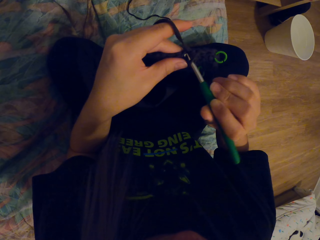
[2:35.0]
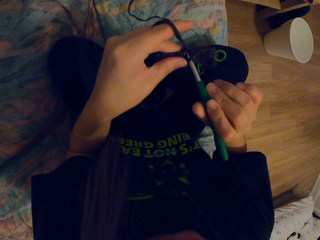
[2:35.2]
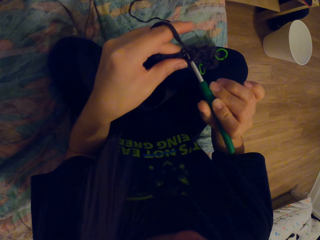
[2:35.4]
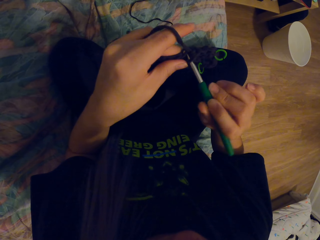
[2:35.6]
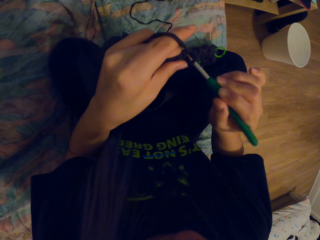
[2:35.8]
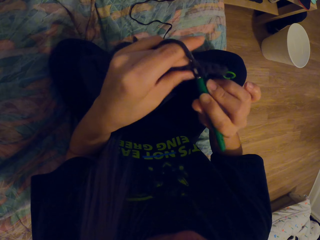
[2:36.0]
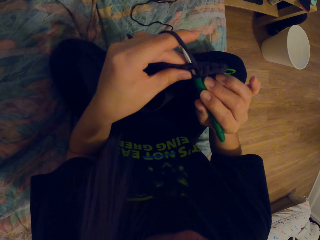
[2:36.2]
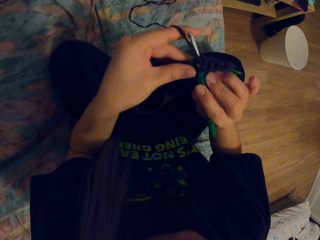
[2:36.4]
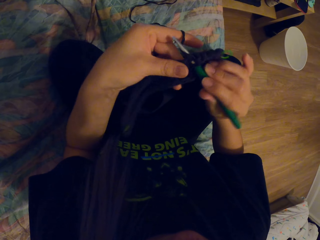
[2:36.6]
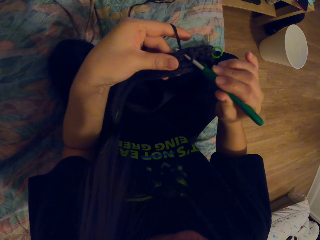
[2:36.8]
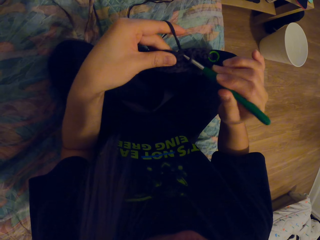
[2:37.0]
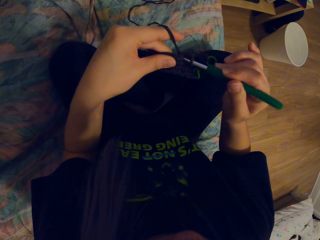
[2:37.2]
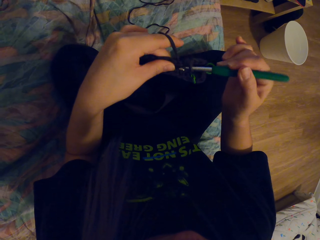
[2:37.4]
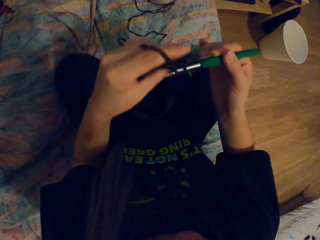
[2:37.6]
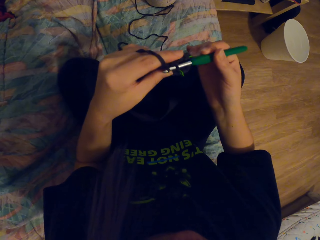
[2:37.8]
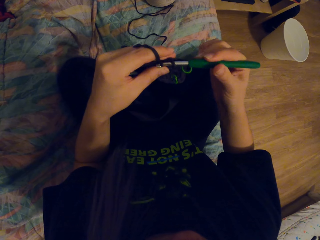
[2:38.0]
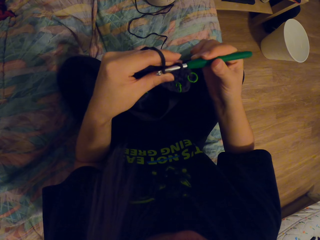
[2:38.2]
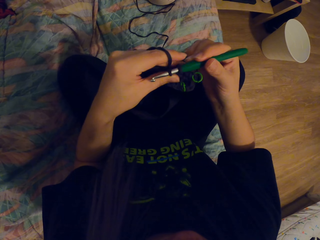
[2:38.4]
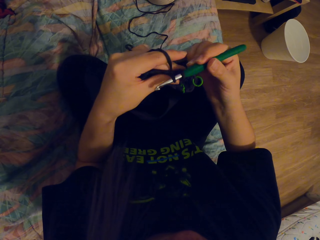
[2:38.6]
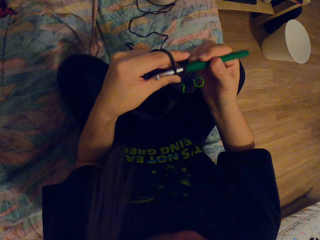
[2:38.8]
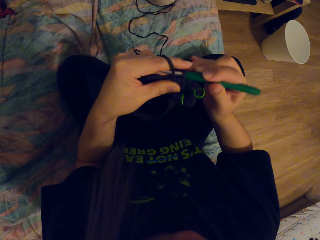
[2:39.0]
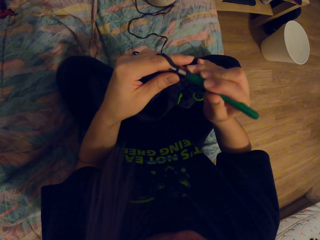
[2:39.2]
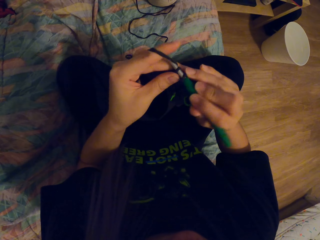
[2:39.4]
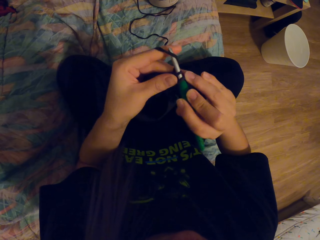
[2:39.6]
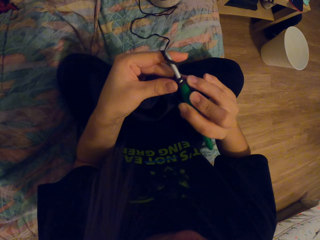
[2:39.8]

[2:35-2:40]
The camera wearer knits the threads using a crochet.

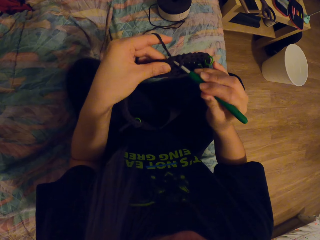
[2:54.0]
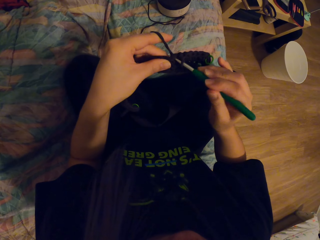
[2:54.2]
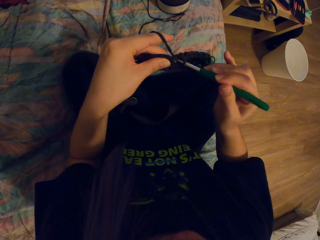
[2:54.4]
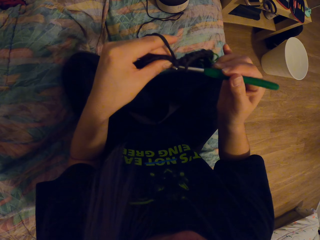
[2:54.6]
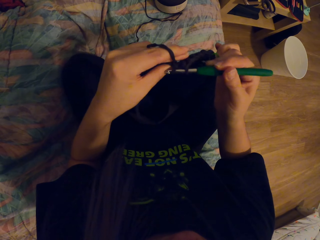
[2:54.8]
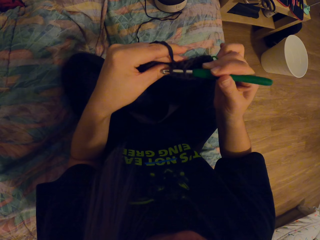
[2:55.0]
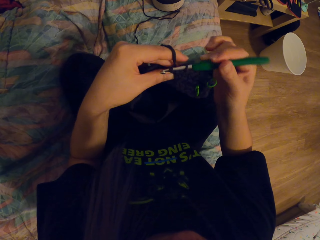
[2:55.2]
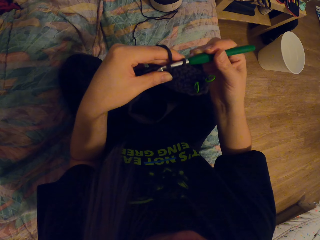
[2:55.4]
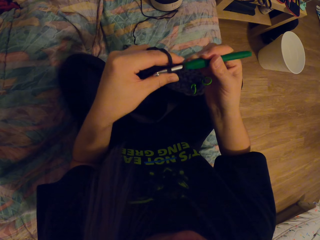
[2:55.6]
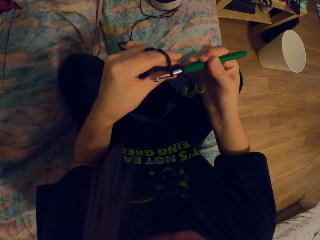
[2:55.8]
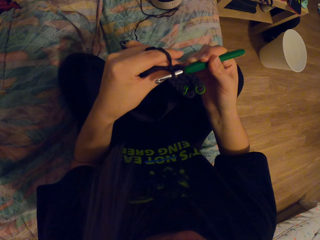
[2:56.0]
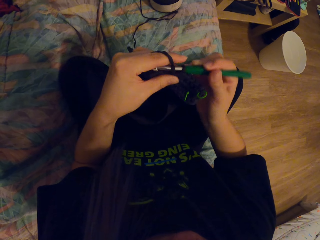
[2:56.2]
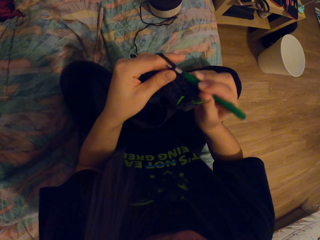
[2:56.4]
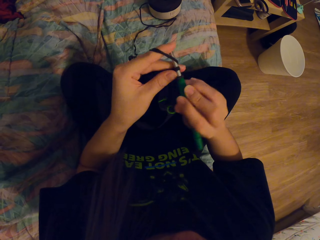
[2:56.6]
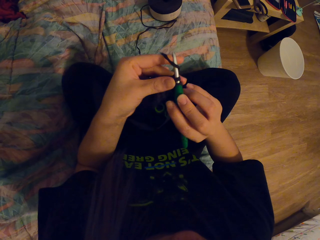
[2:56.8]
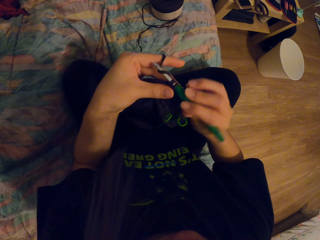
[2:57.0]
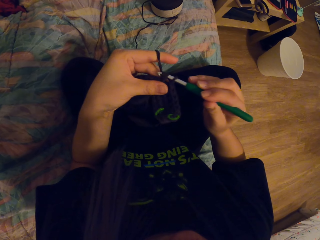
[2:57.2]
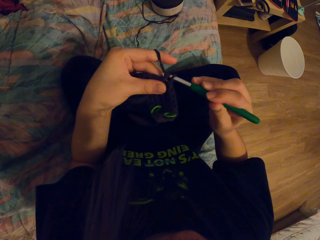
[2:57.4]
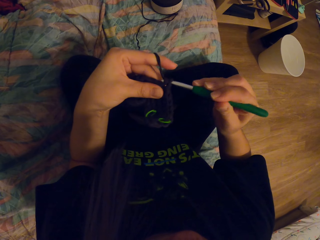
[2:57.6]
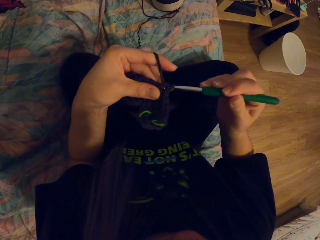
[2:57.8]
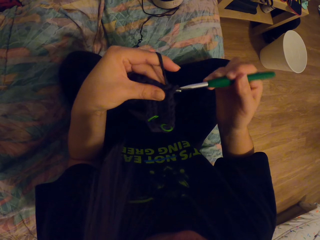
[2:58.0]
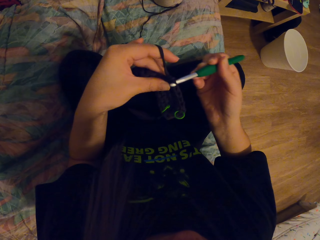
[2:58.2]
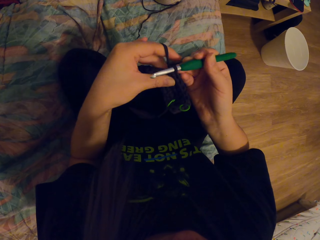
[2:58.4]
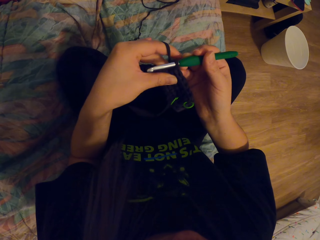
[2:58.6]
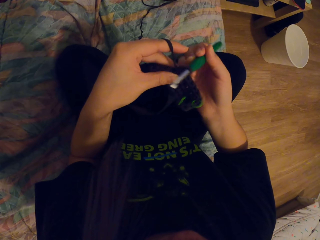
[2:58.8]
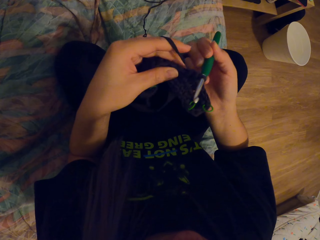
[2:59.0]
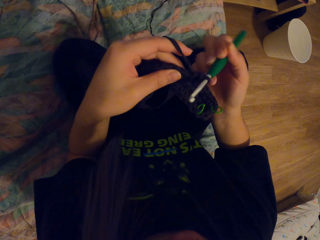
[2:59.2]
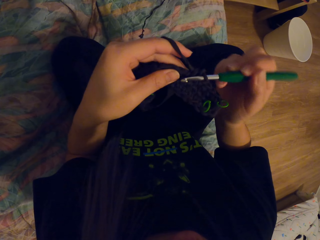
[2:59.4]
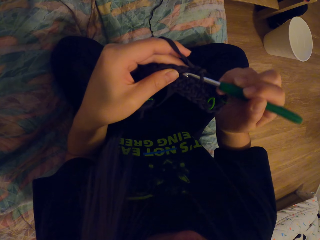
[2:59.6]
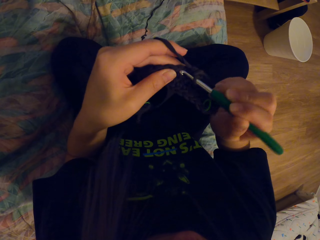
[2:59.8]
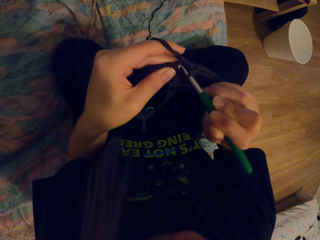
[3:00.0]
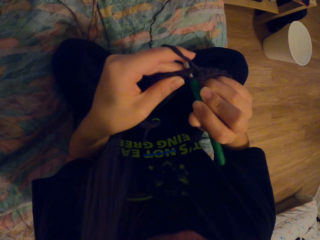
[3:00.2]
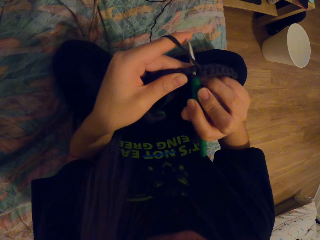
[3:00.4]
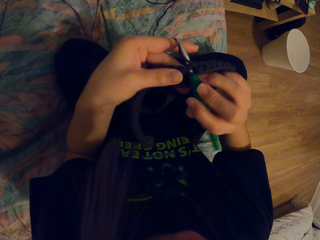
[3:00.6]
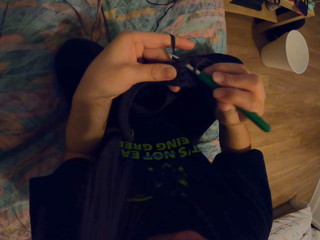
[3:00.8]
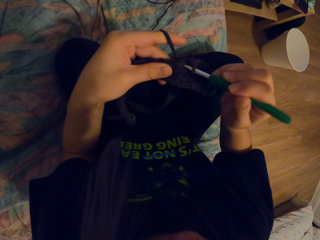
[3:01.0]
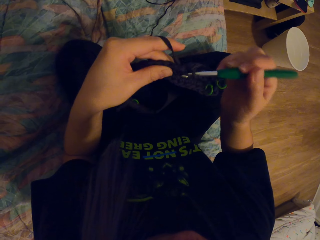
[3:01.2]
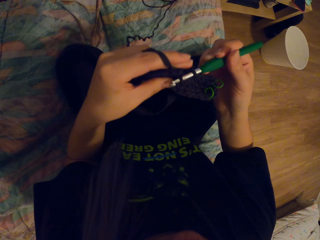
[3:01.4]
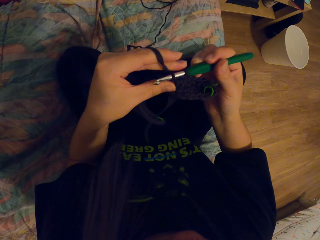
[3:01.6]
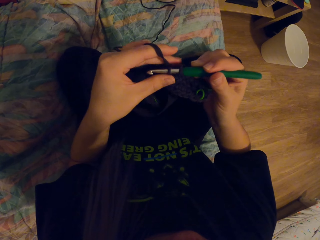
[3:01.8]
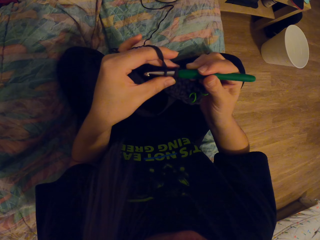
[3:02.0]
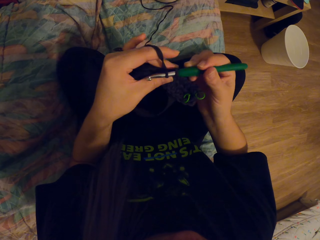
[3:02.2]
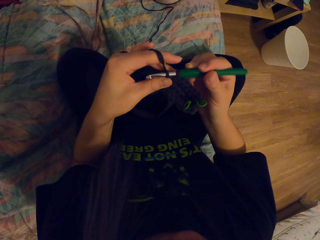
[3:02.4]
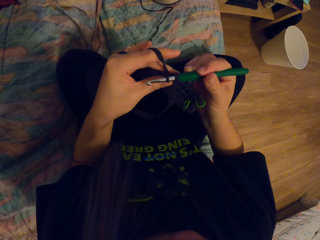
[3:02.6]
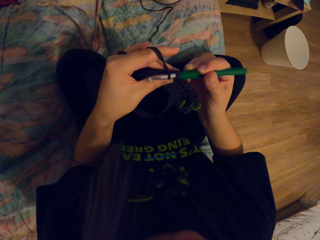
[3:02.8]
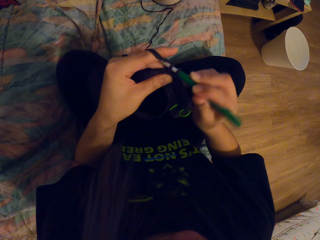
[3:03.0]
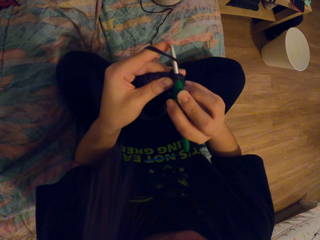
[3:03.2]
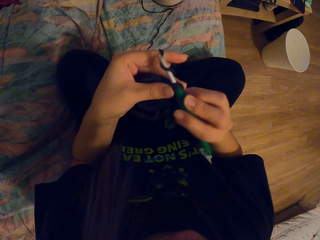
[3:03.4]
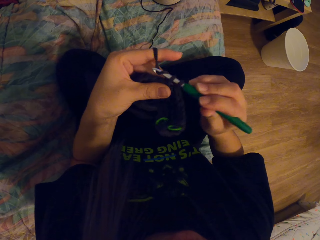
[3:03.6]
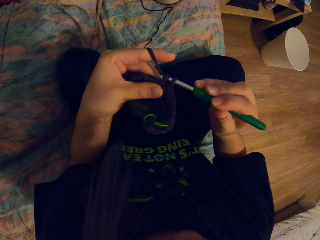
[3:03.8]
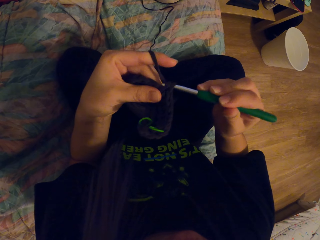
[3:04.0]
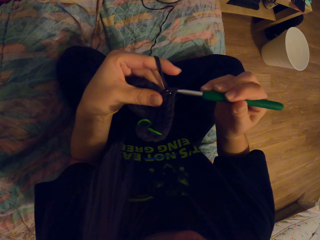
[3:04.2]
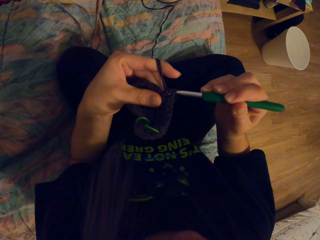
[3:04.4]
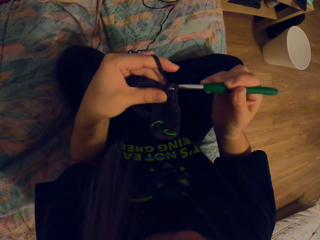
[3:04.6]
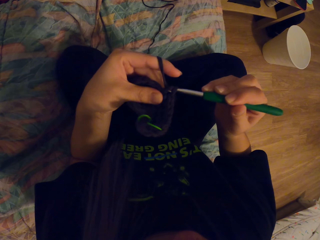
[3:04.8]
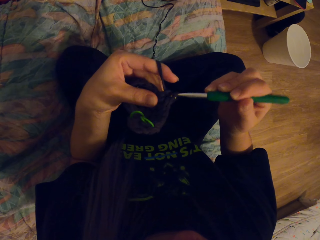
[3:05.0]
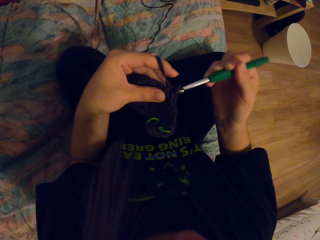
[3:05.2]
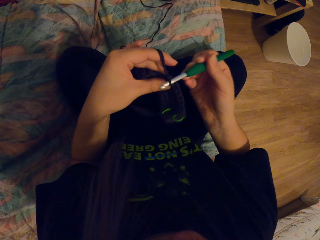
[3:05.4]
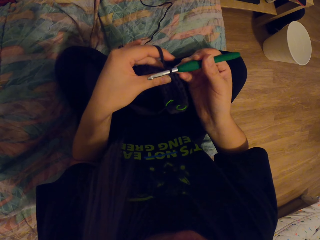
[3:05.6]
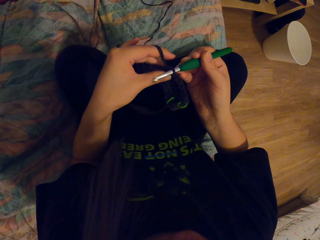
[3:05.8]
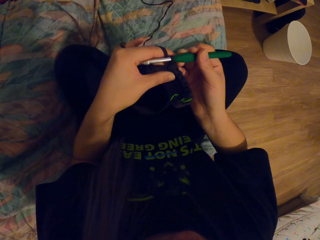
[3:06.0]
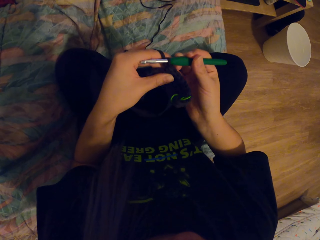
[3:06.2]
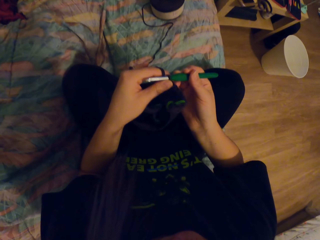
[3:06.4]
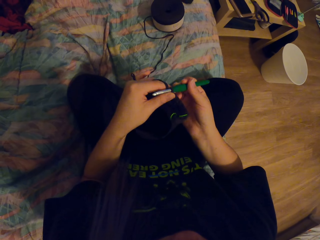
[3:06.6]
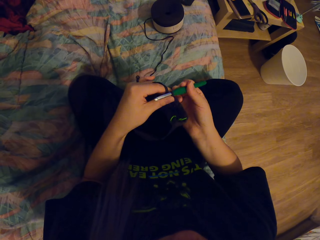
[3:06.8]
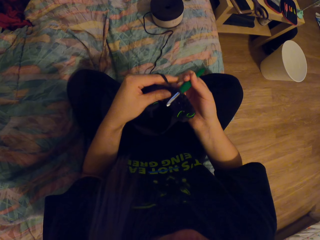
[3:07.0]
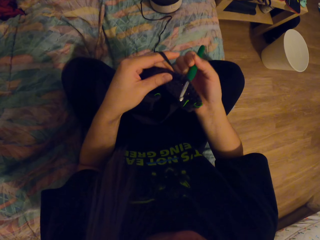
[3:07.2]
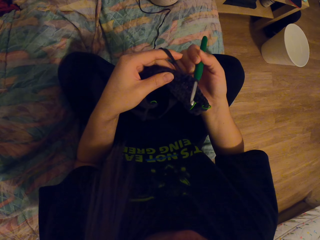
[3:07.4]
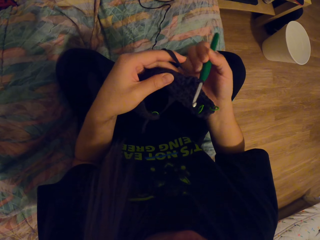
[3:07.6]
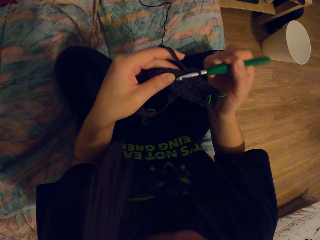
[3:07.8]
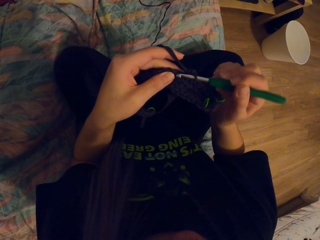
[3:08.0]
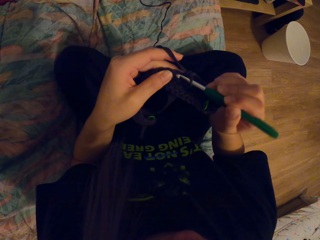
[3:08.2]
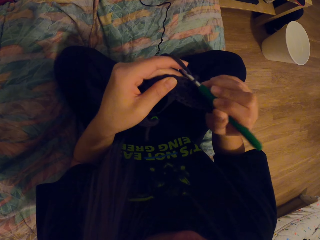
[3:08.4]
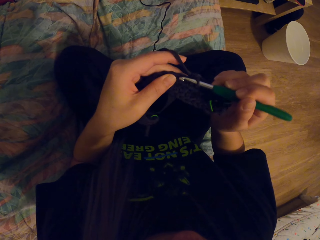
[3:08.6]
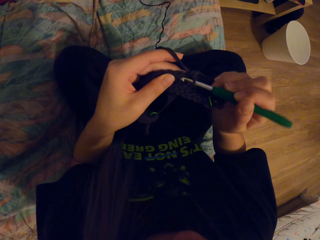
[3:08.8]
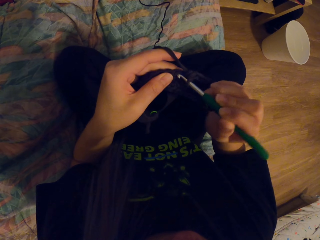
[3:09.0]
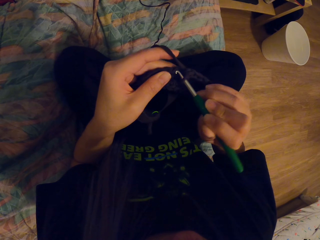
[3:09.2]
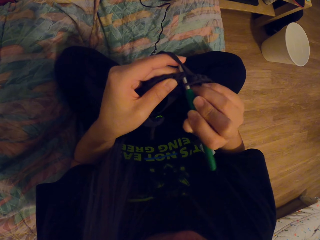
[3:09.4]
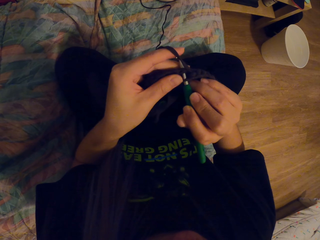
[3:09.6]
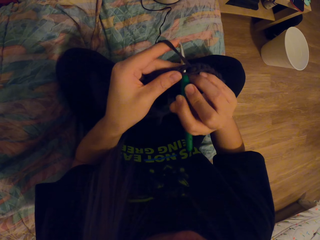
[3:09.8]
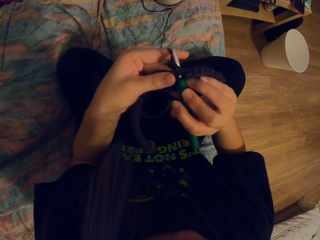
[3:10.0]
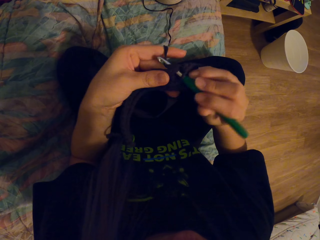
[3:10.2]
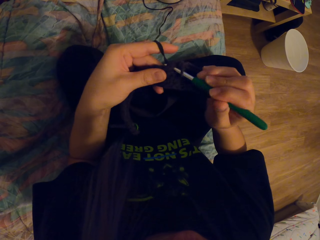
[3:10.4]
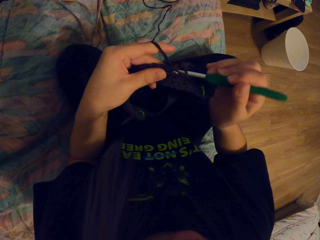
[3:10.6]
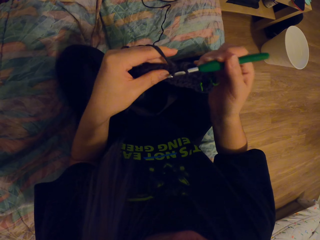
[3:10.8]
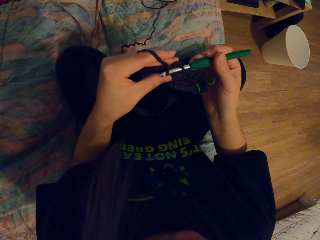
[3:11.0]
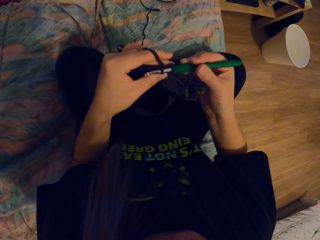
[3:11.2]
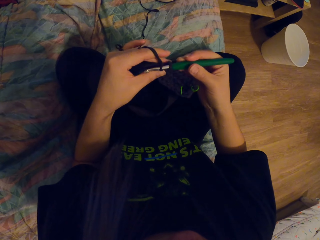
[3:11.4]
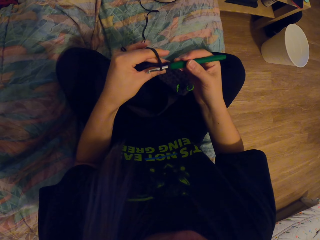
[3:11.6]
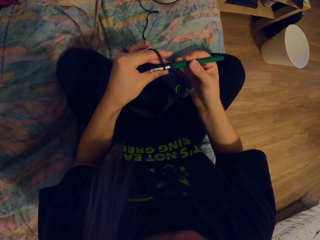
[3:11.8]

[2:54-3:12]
The camera wearer knits the threads using a crochet.
